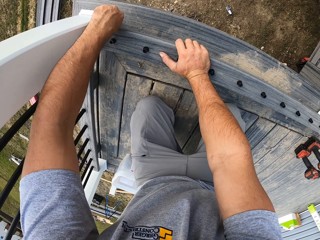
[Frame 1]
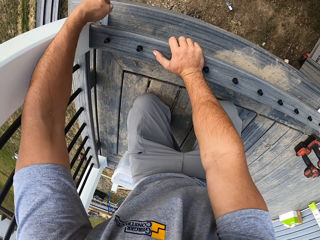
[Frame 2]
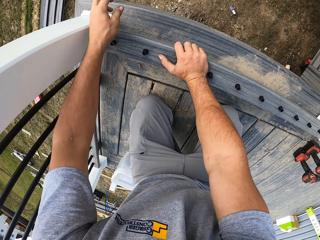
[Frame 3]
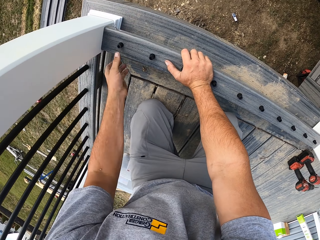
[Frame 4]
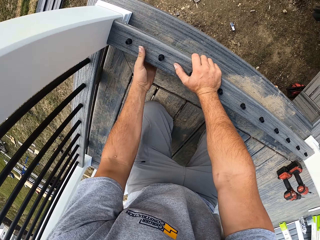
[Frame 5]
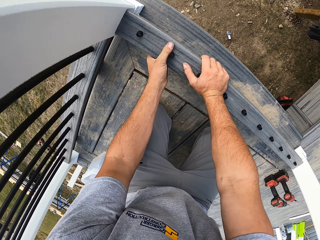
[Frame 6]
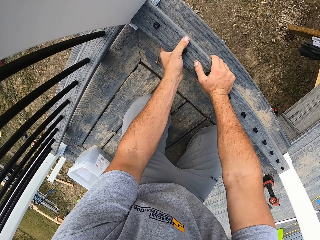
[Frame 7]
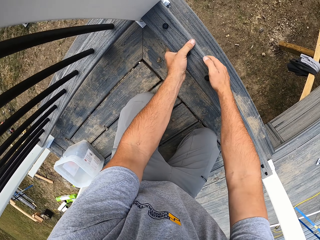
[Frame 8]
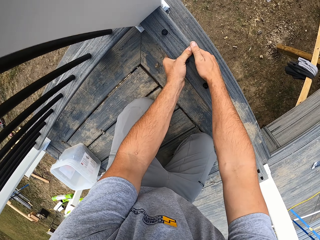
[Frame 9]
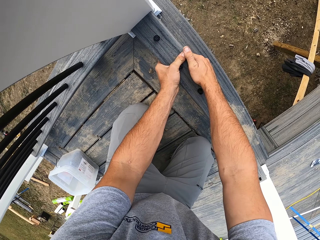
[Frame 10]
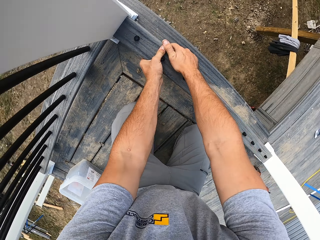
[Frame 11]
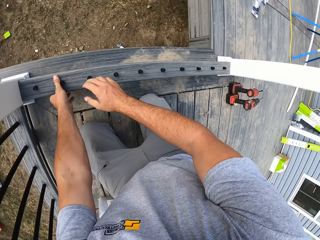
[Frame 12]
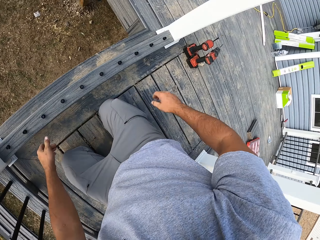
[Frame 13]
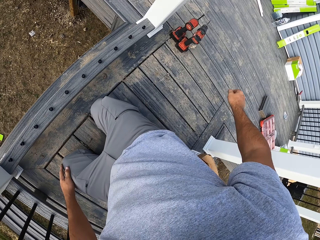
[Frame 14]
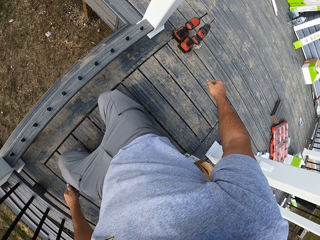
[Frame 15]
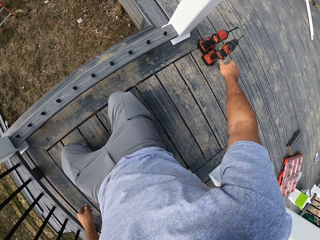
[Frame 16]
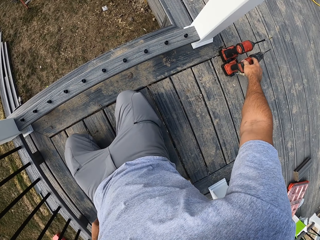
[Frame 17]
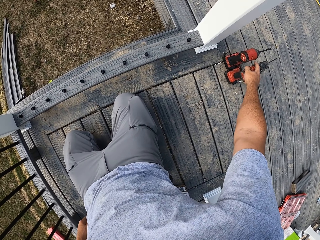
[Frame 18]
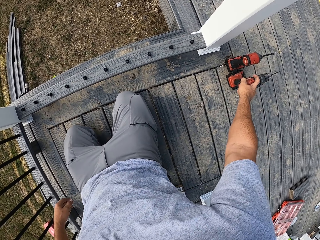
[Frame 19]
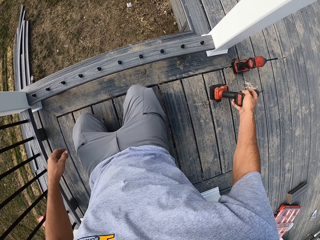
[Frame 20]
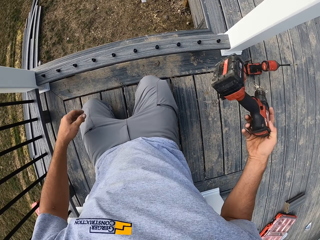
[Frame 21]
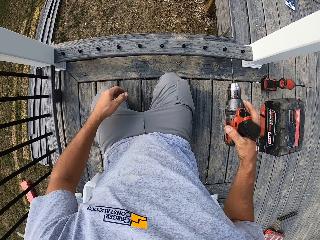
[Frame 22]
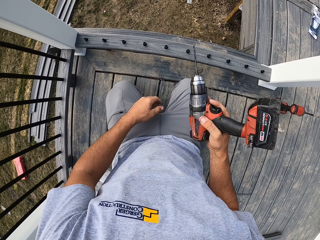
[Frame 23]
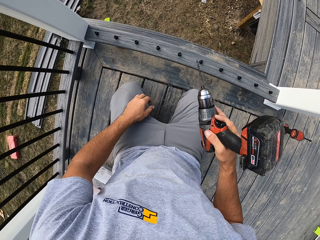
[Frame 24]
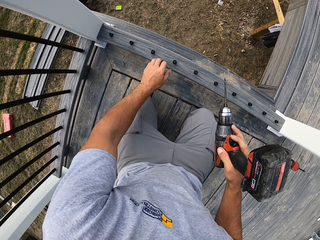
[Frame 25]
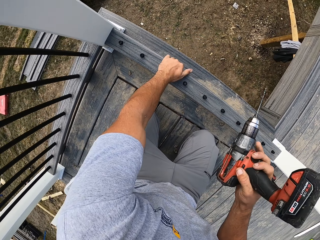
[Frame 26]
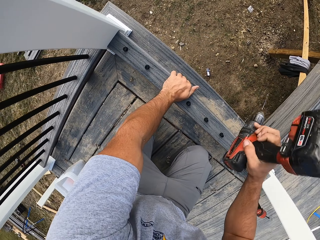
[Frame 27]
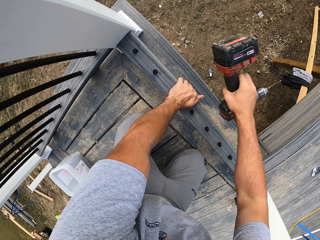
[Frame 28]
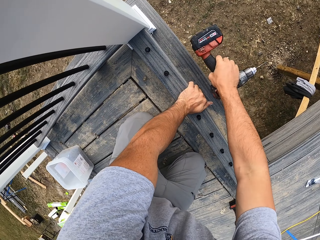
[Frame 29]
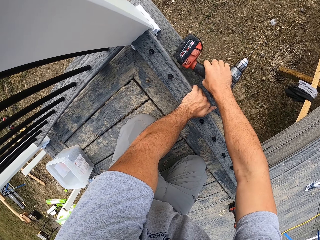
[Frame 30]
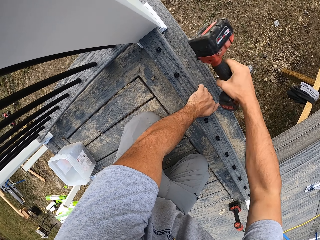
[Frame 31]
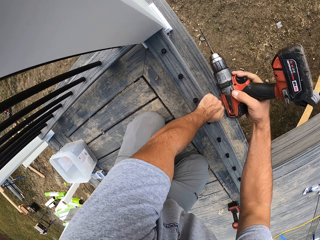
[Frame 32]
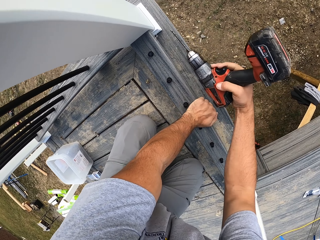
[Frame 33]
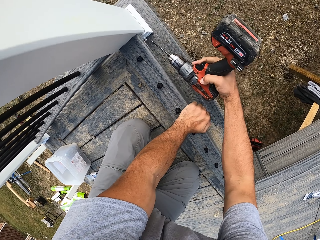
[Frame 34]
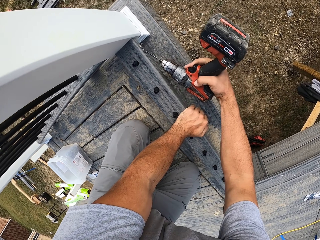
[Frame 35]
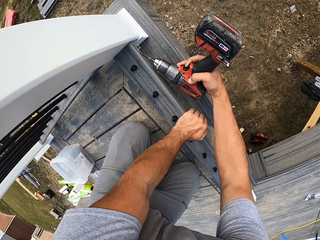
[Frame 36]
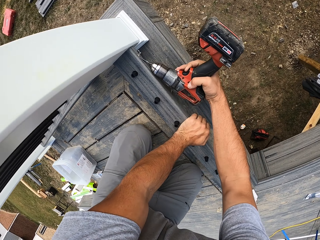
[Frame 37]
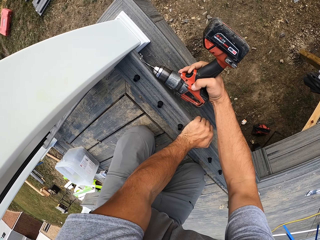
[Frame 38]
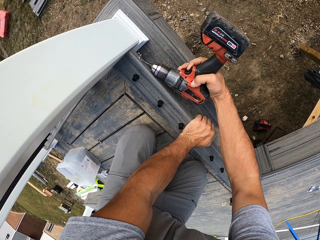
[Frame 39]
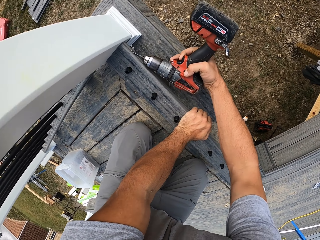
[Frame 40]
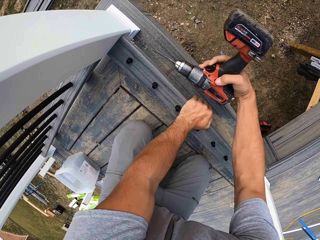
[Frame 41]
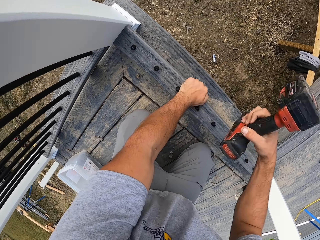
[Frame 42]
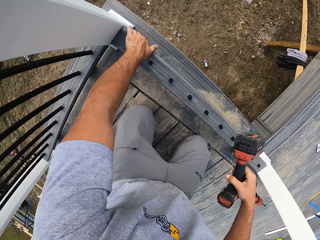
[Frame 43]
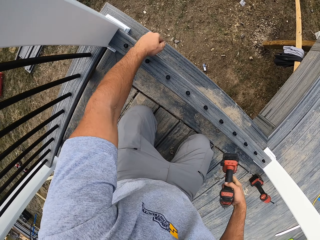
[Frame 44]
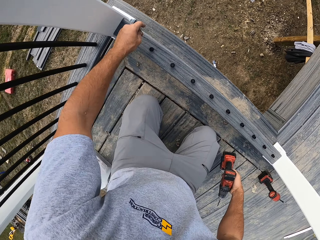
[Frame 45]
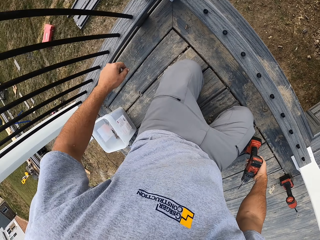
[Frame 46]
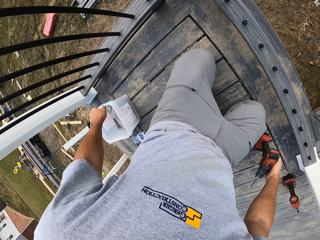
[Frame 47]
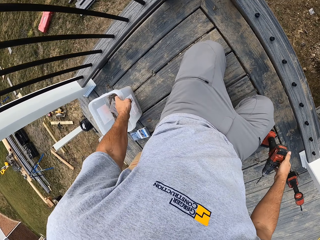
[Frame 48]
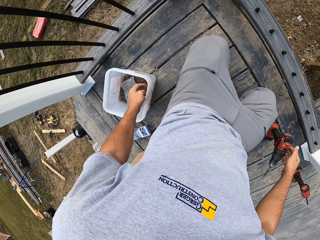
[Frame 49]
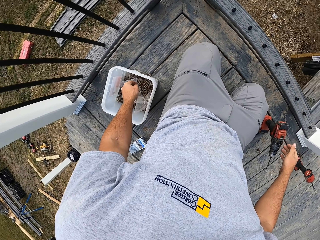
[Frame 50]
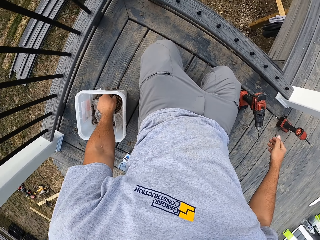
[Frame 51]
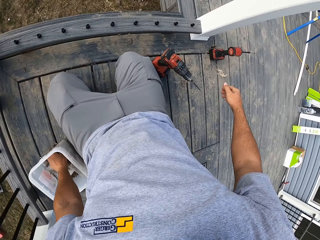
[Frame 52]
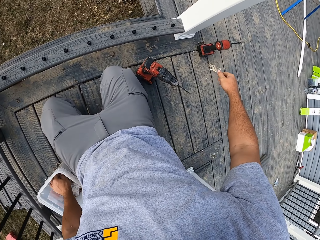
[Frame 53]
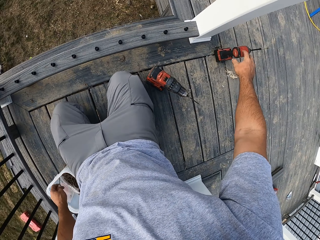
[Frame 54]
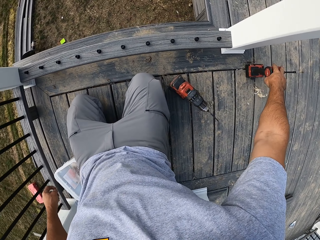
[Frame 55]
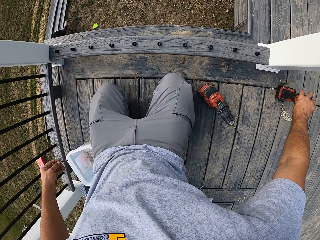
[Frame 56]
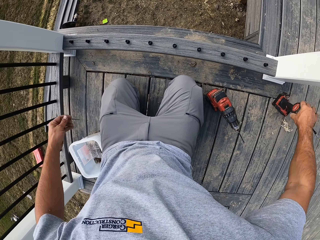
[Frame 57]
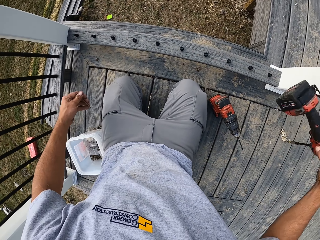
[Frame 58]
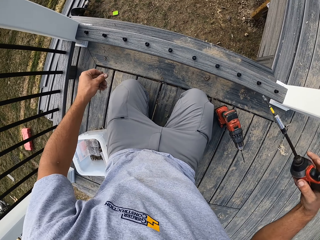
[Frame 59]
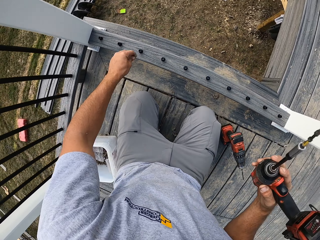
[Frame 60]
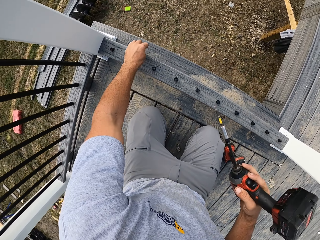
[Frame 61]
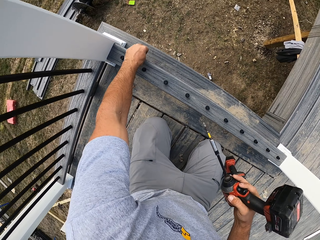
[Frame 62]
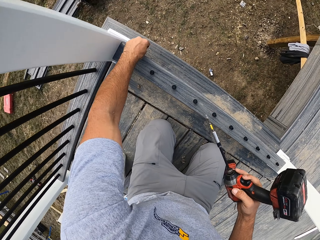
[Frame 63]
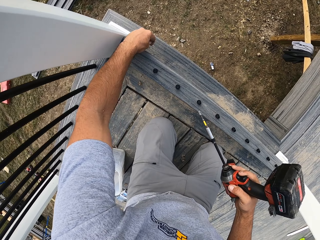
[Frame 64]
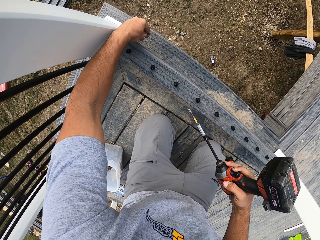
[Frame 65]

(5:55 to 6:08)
The camera wearer picks a cordless drill with the right hand. They adjust a piece of wood with the cordless drill. They hit the piece of wood with the drill. They drill a hole with the cordless drill. They pick a screw from a tin with the left hand. They pick the drill. They place the screw on the piece of wood hole with the left hand.

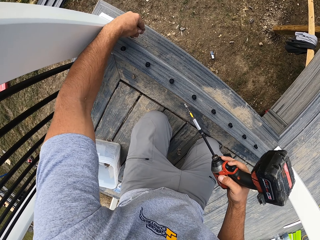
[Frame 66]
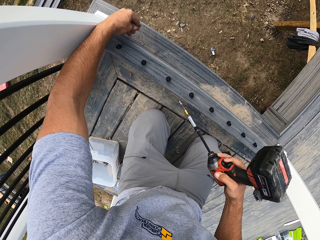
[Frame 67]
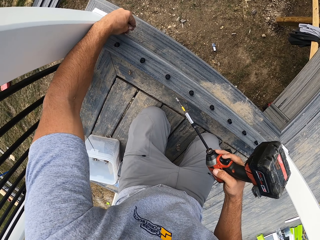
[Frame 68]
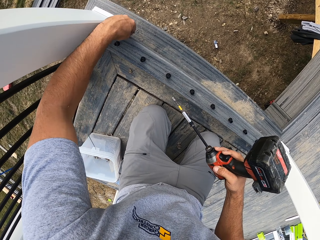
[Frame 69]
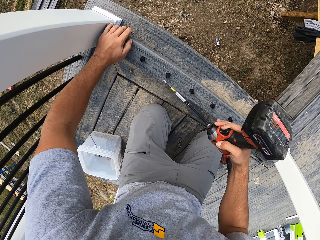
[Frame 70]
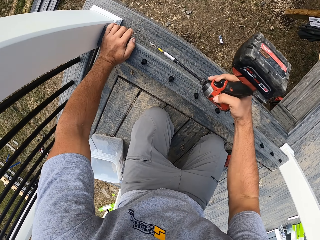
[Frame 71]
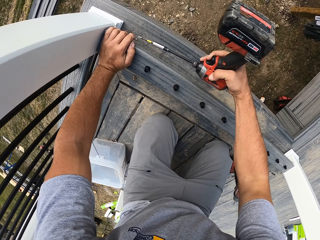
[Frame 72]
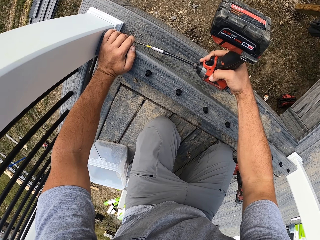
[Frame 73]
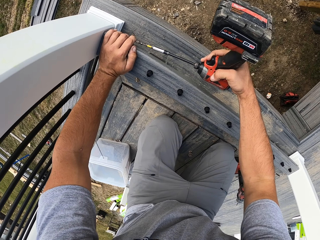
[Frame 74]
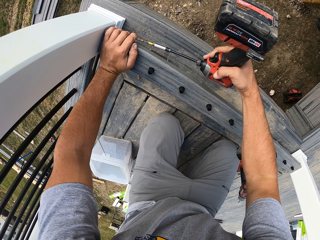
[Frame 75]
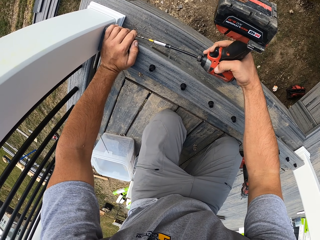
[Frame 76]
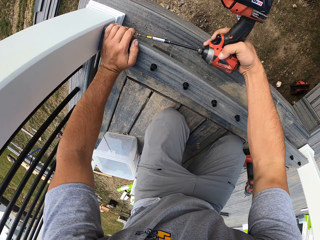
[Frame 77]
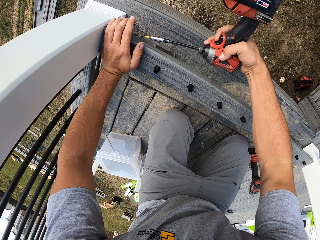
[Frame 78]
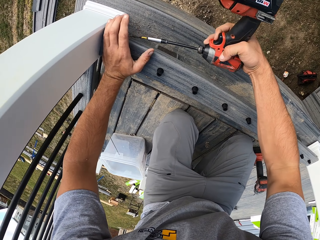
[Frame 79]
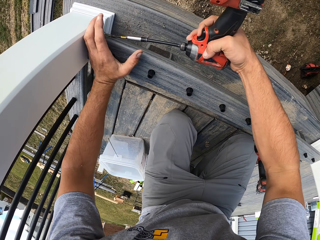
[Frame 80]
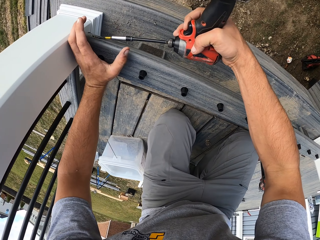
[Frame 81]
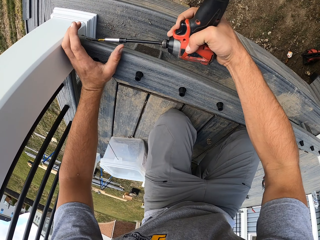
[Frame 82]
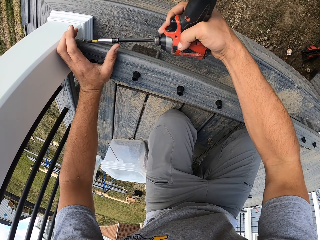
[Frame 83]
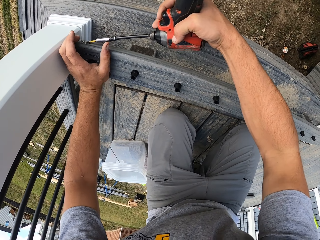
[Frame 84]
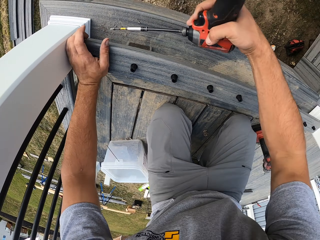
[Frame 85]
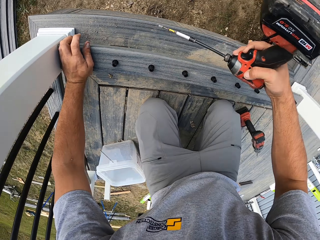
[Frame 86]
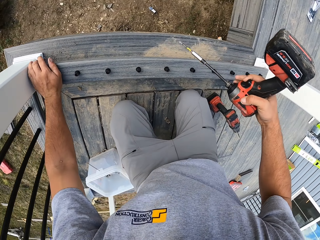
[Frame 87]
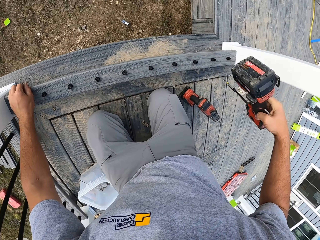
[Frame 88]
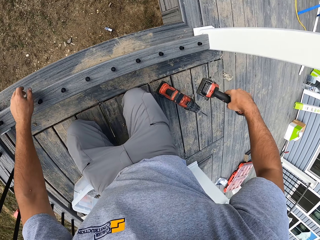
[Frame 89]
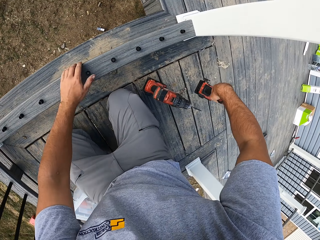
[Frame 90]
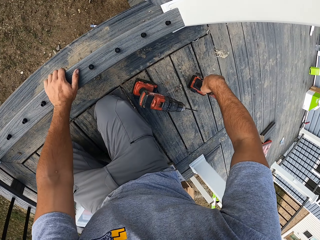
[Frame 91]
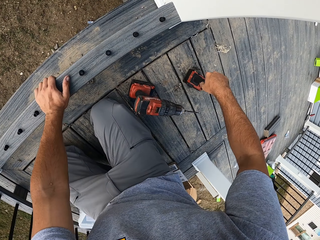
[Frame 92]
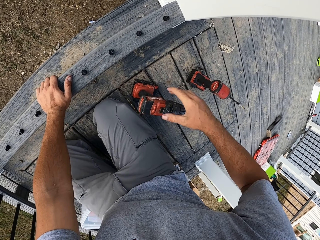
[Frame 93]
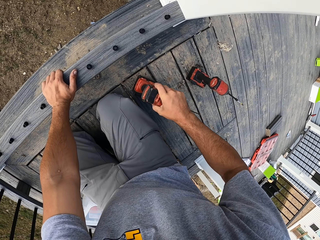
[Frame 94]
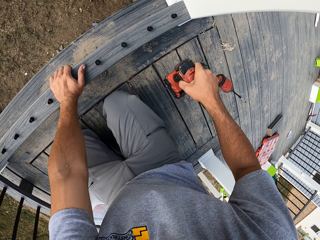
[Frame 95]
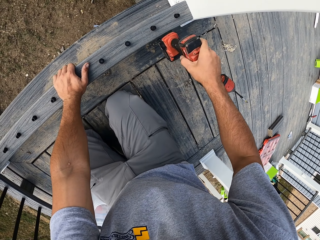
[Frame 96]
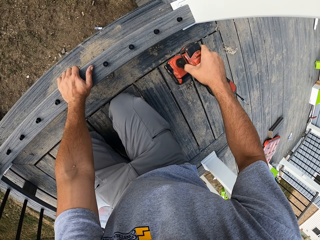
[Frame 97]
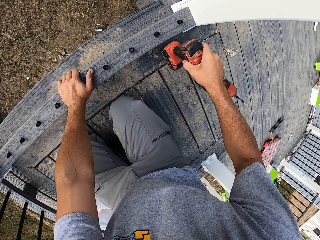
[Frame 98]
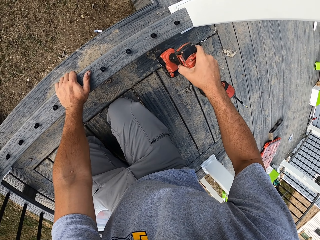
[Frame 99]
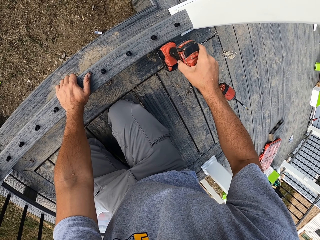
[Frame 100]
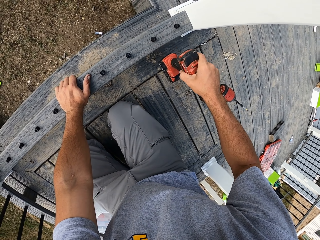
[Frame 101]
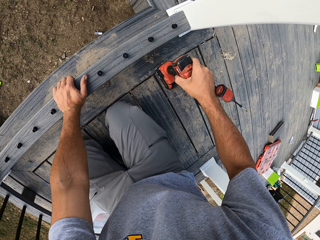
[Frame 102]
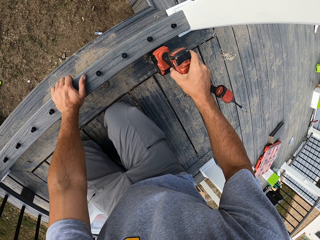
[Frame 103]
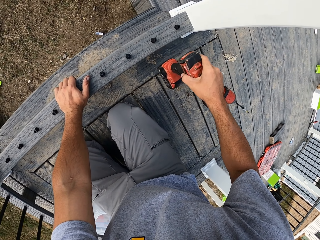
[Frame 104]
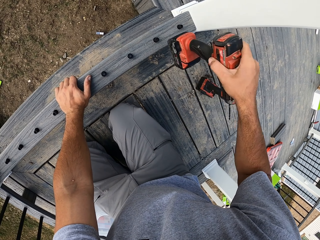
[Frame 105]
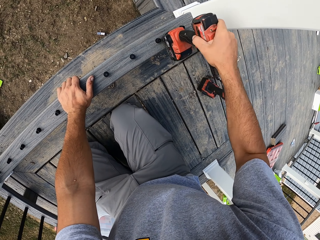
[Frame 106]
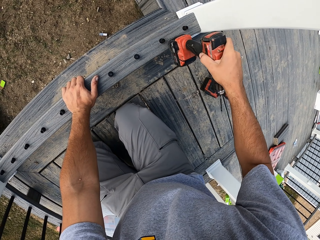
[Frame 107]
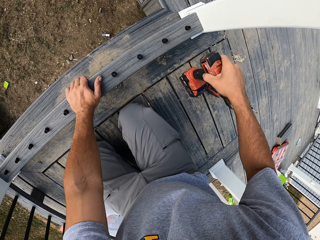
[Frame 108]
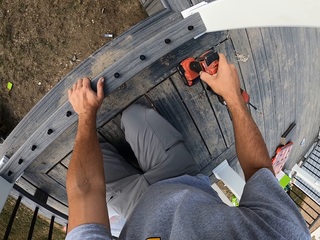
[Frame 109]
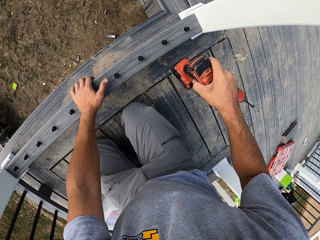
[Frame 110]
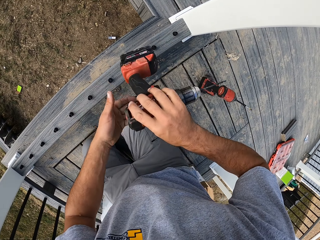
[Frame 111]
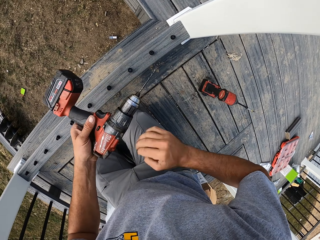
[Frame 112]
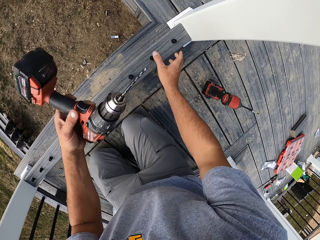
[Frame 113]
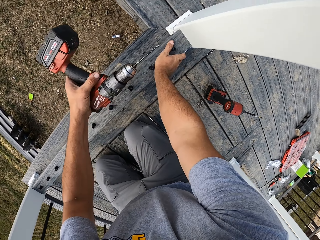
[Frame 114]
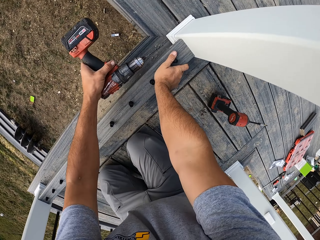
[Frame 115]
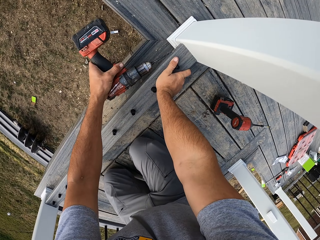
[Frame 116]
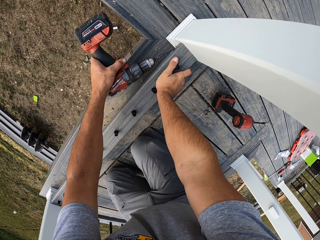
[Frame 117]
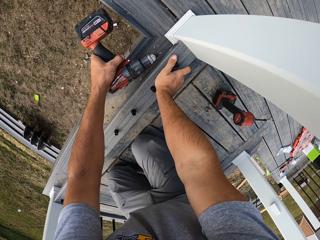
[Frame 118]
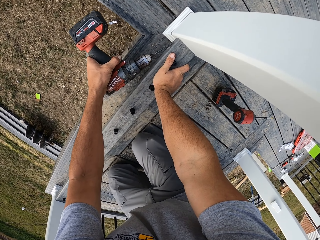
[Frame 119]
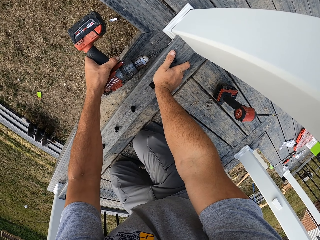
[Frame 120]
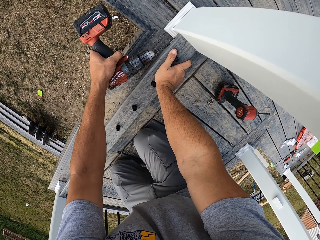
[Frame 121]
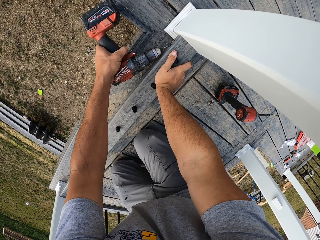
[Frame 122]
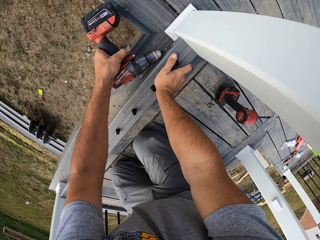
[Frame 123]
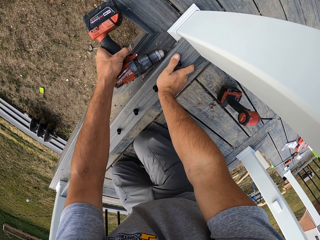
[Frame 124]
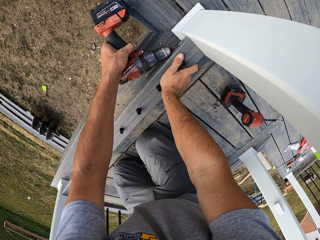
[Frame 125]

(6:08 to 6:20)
The camera wearer fixes a nail on a piece of wood. They drill the nail in the wood. They place a cordless drill on a floor with the right hand. They pick the cordless drill with the right hand. They adjust the piece of wood with the cordless drill. They hit the wood with the drill. They drill a hole with the cordless drill.
